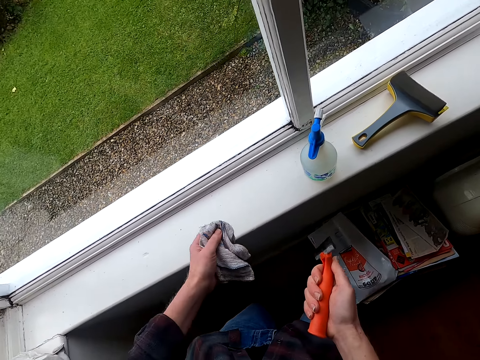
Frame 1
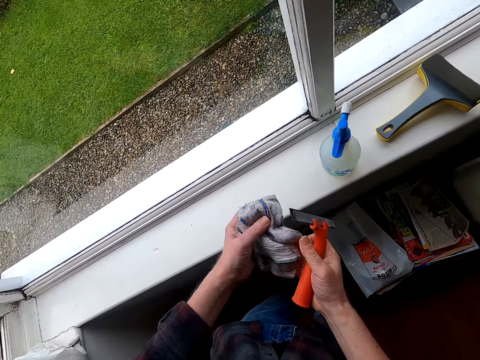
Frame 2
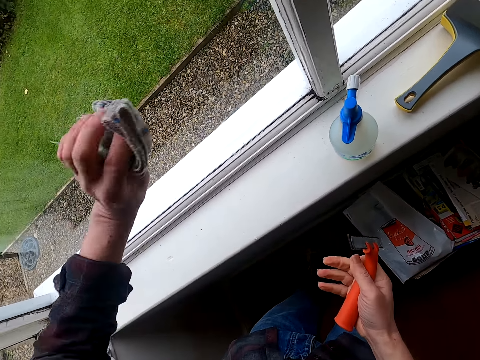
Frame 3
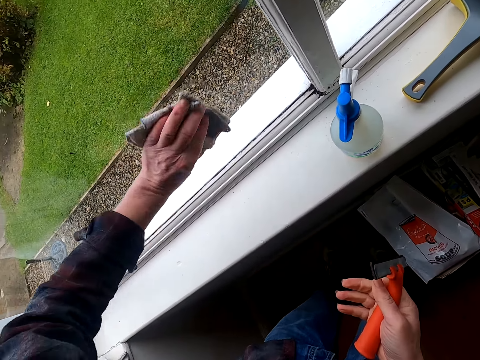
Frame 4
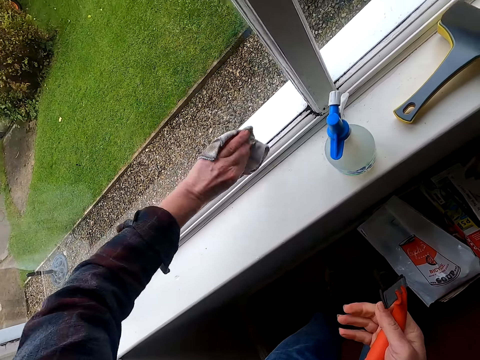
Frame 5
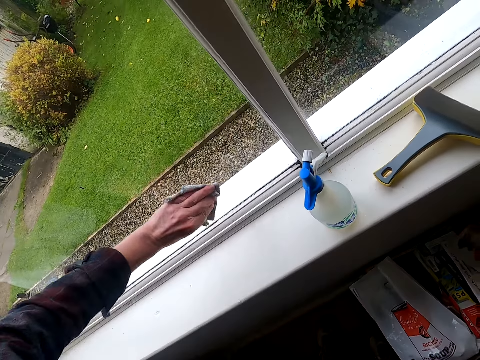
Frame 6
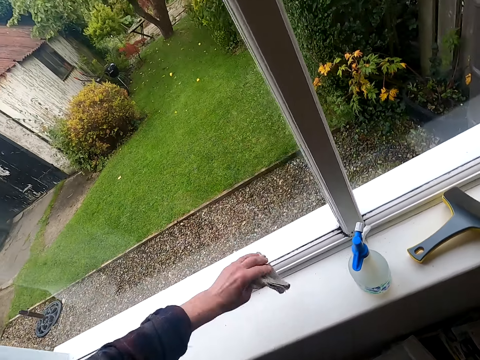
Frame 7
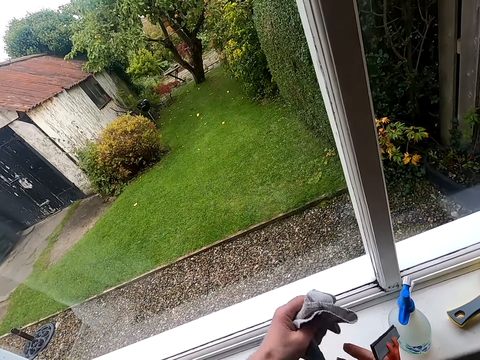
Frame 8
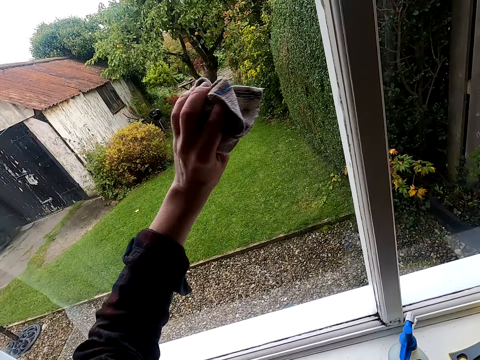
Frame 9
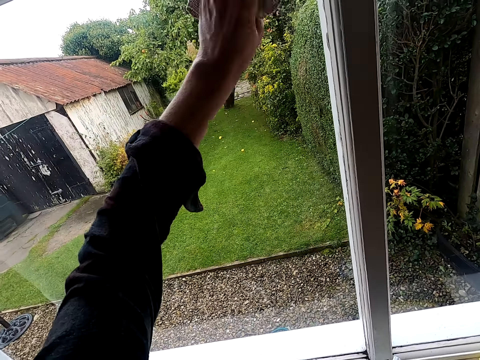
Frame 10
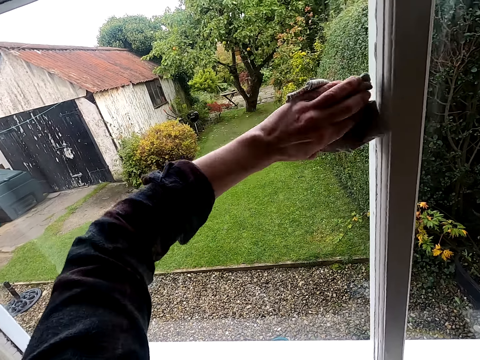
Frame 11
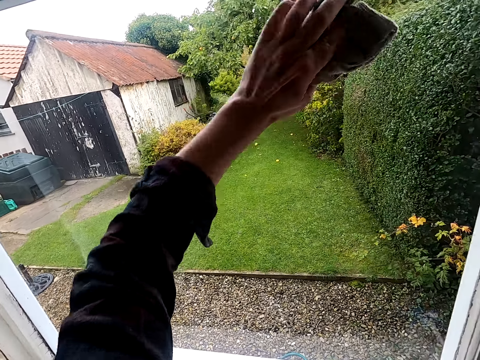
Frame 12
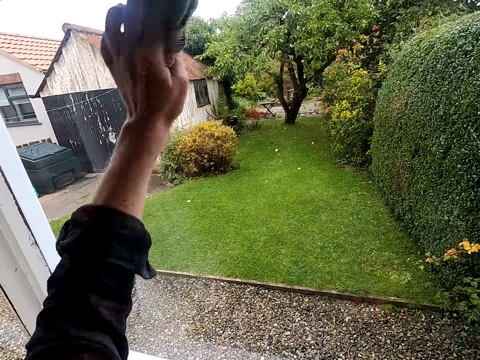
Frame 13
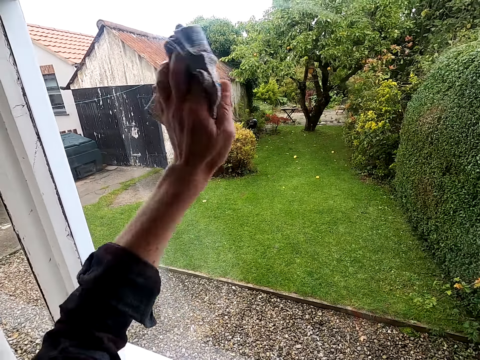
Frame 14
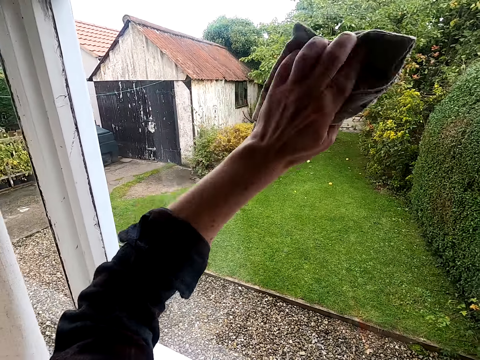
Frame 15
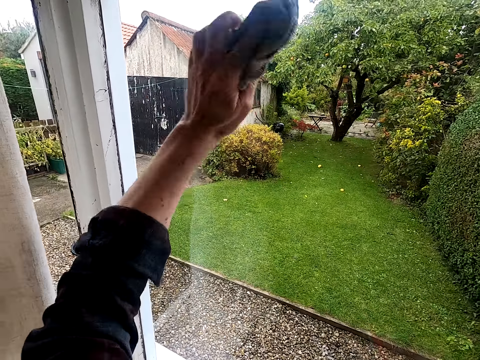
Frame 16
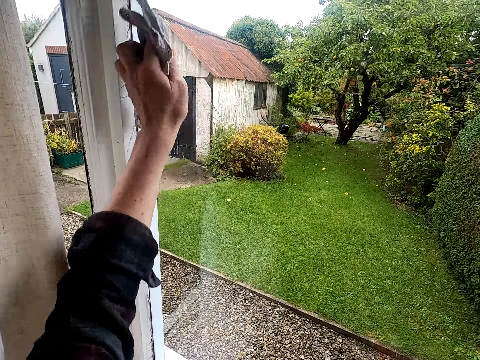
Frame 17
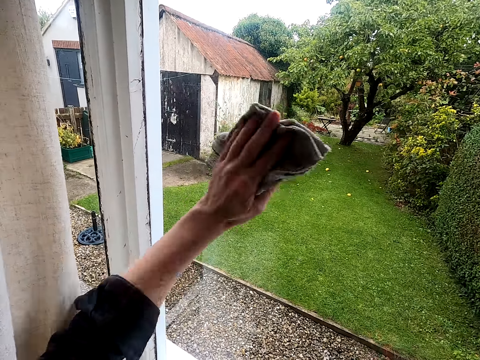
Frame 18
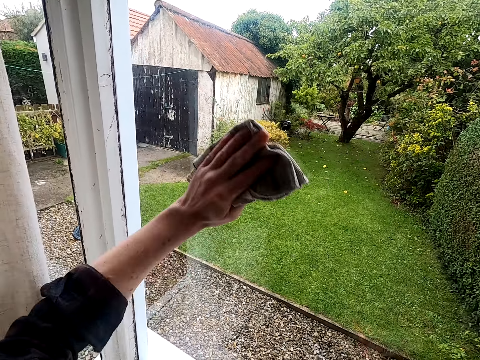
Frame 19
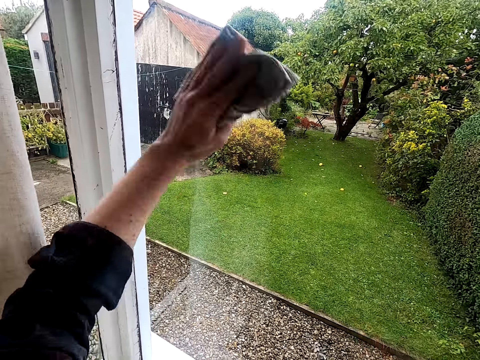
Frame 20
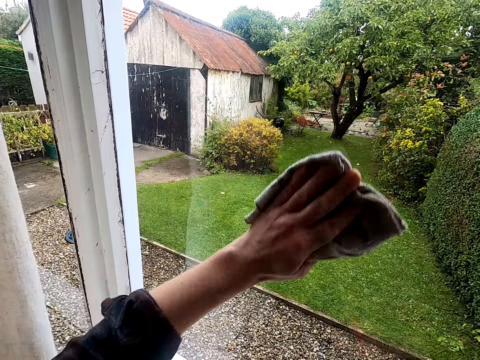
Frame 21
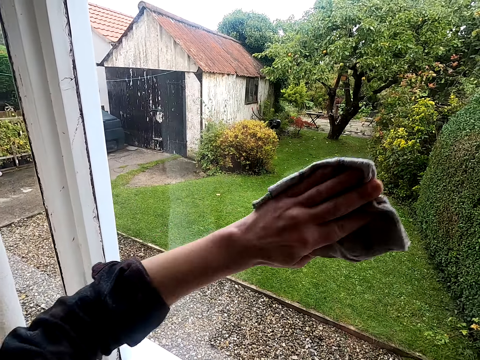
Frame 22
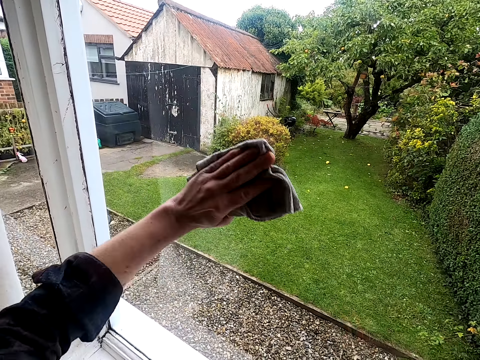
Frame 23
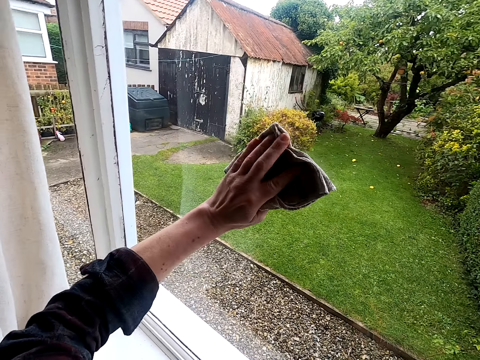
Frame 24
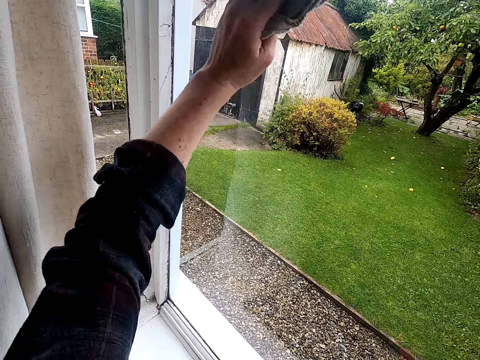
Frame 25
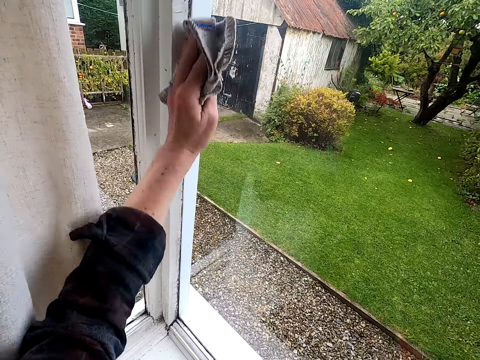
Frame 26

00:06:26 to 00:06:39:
The camera wearer looks around a room. He adjusts a kitchen towel on his hands. He wipes a window glass with the kitchen towel.

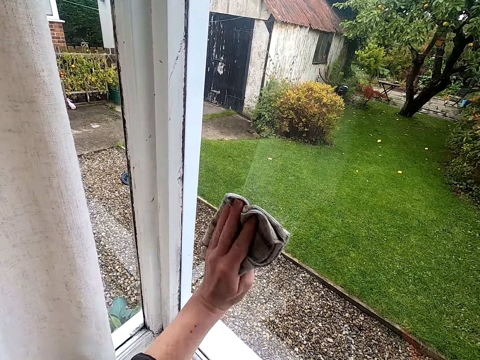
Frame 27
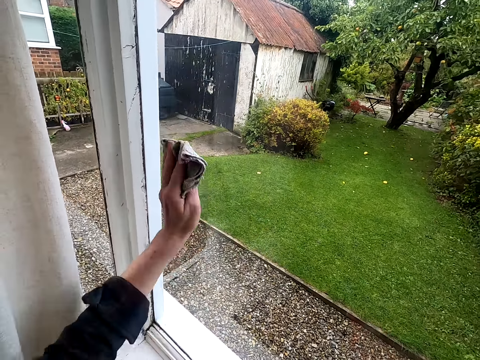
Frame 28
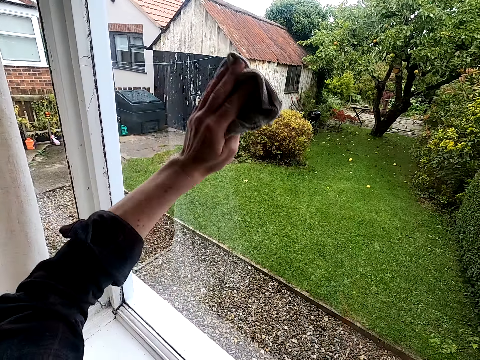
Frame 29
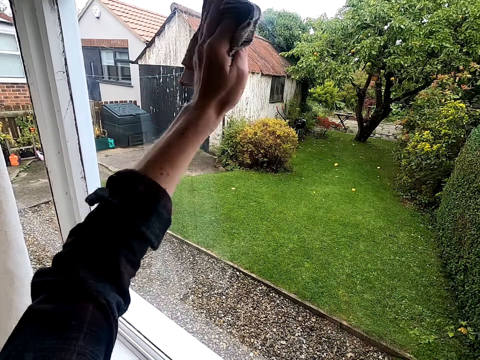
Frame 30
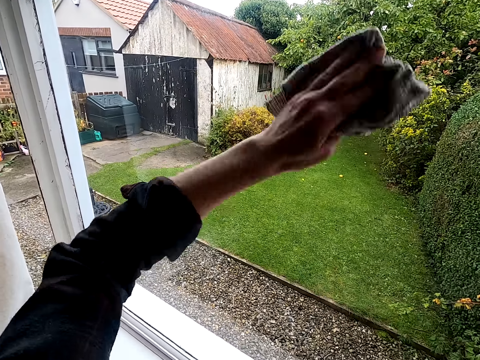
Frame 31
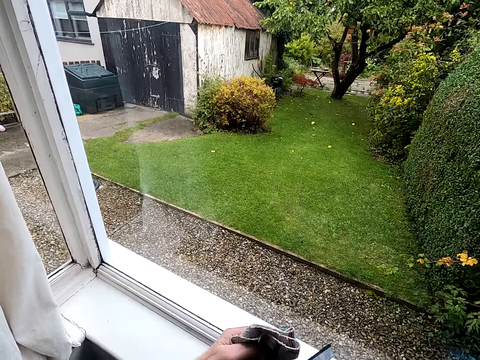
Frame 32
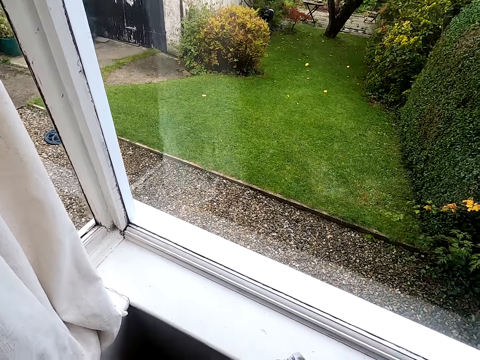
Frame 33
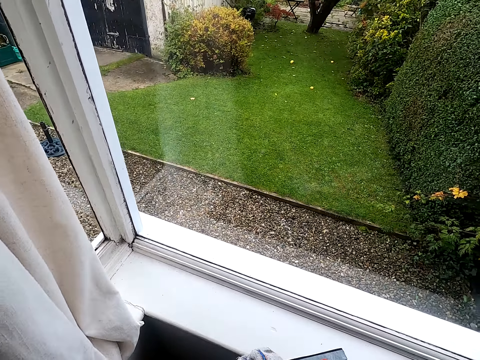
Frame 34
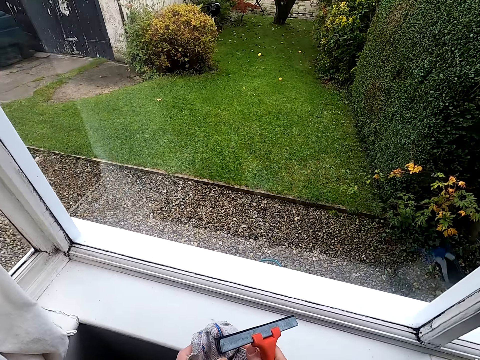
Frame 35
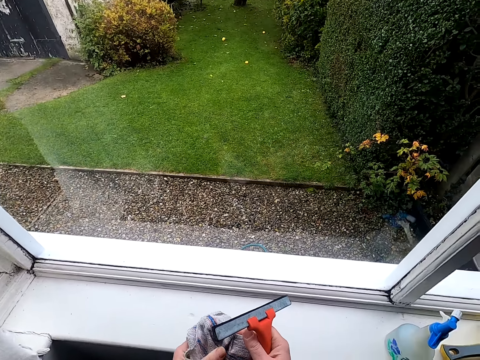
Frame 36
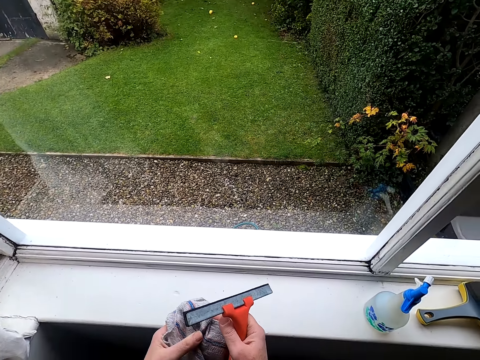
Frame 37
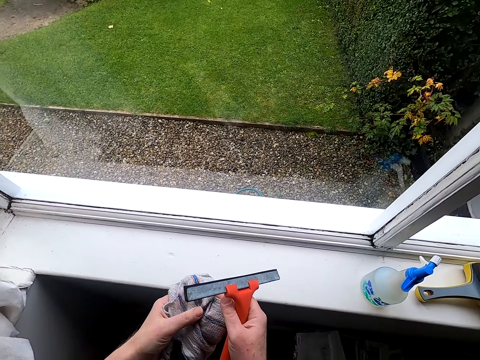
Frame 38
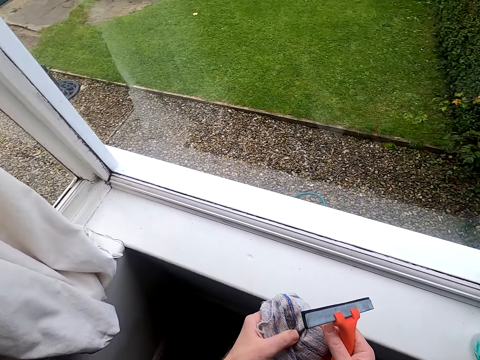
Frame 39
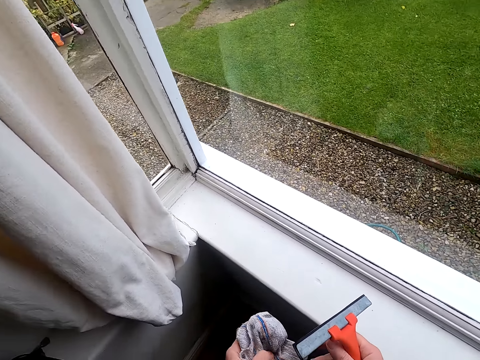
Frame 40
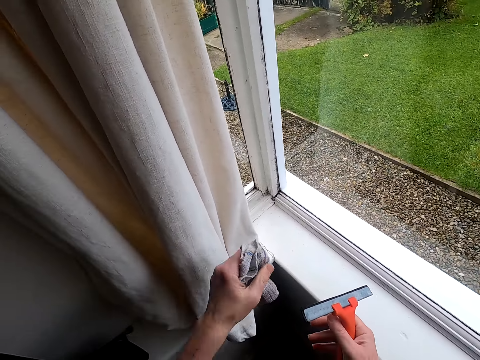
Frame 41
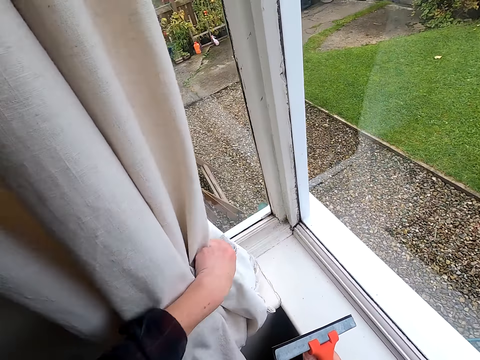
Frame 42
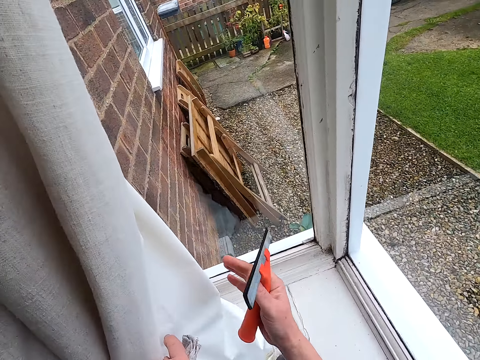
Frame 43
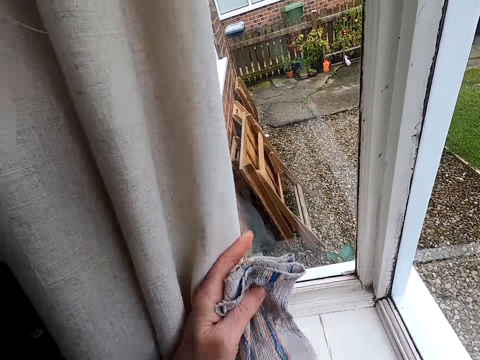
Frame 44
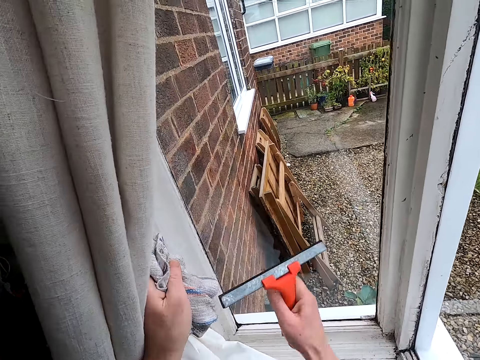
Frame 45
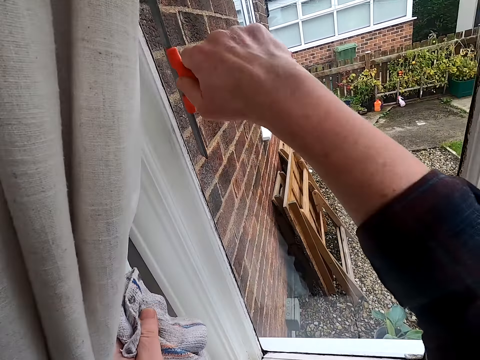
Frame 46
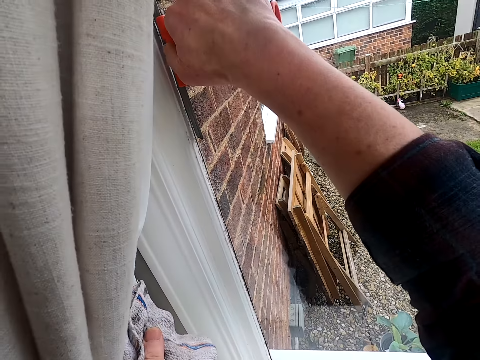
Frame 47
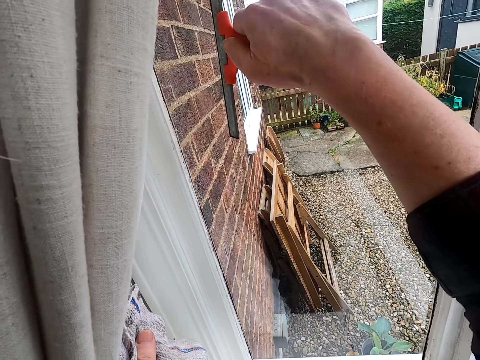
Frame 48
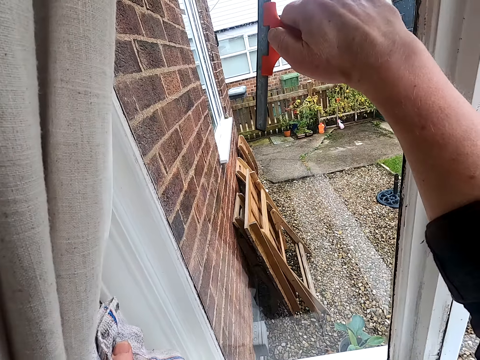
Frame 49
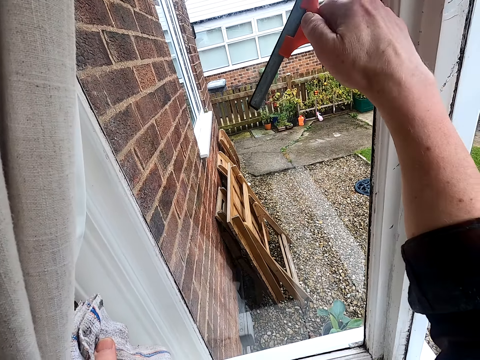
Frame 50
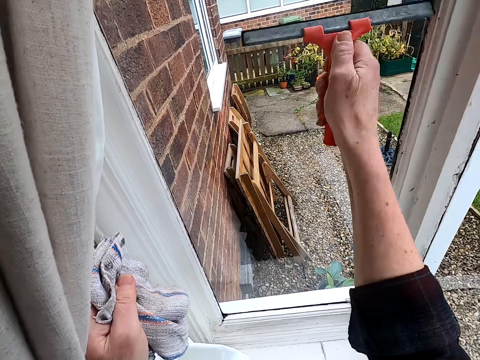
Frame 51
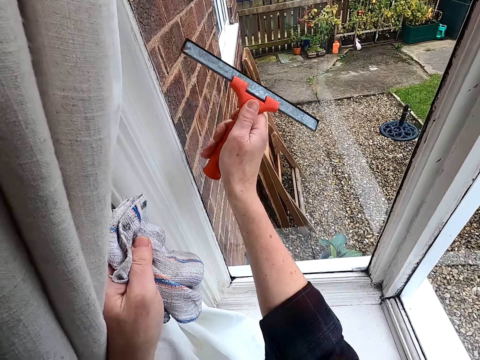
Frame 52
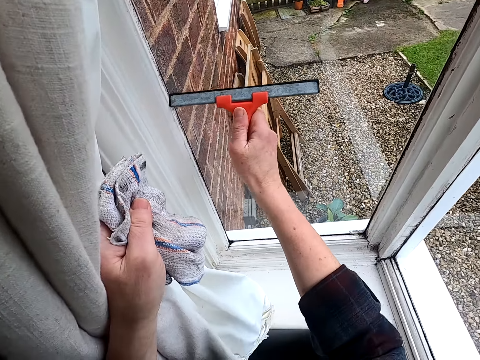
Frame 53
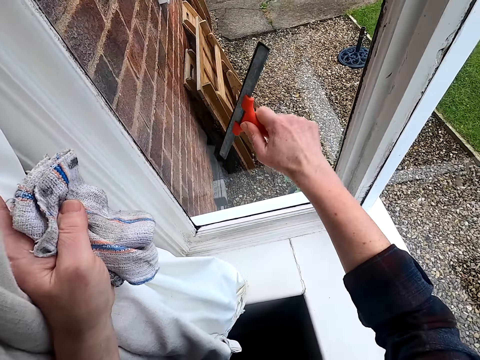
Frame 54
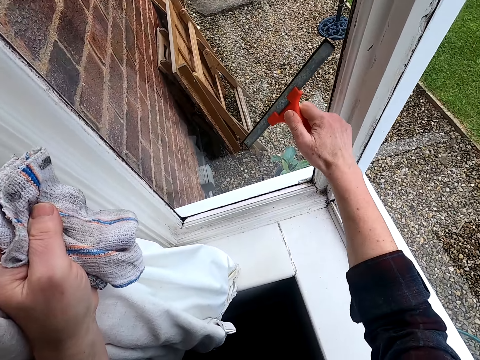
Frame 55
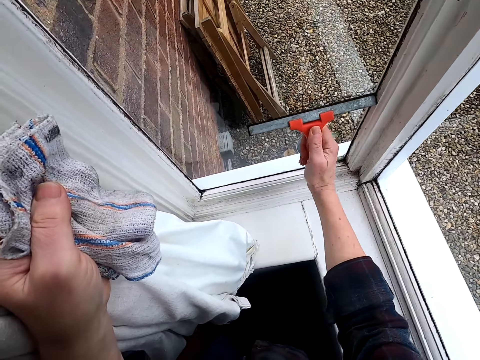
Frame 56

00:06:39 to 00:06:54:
The camera wearer looks around a room and moves around the room. They look at a squeegee. They adjust a curtain on a window. They clean the window glass with the squeegee.
